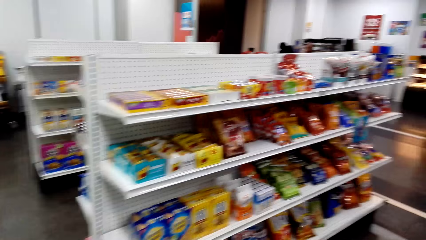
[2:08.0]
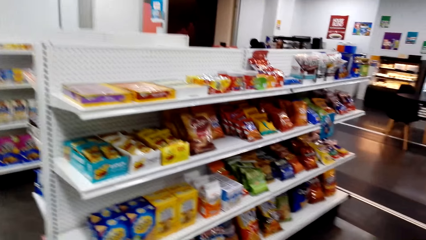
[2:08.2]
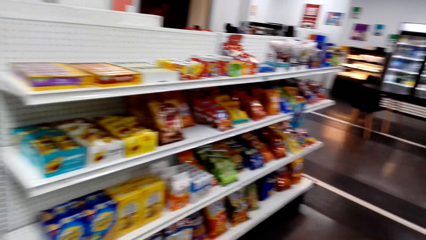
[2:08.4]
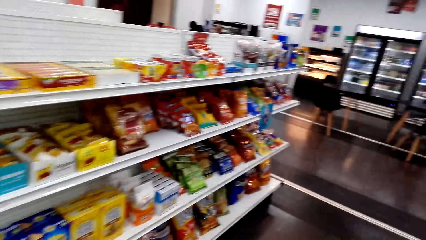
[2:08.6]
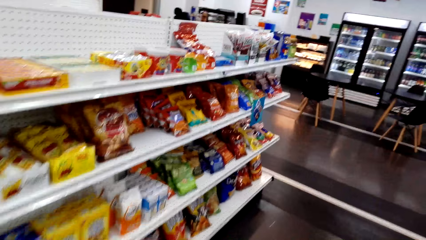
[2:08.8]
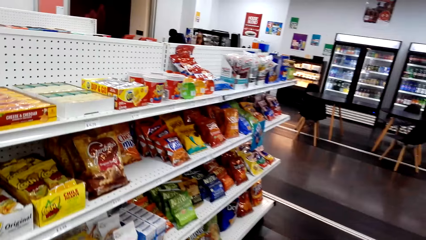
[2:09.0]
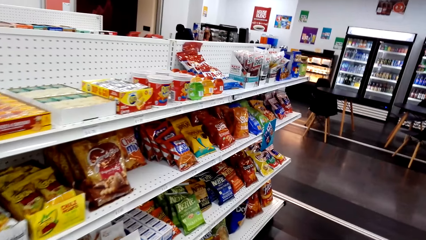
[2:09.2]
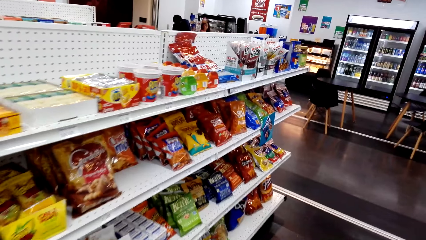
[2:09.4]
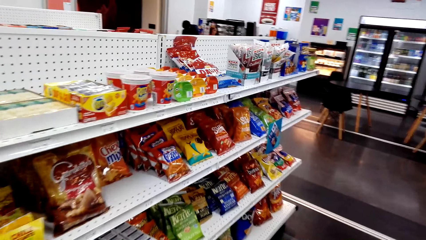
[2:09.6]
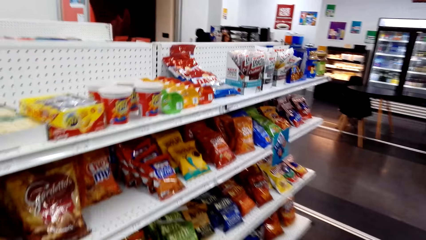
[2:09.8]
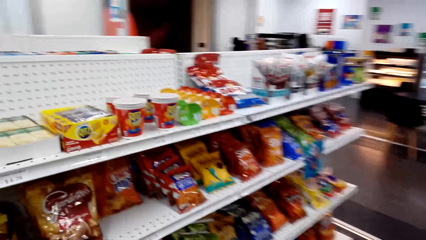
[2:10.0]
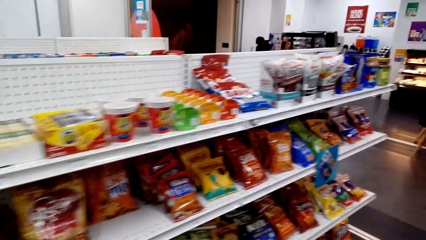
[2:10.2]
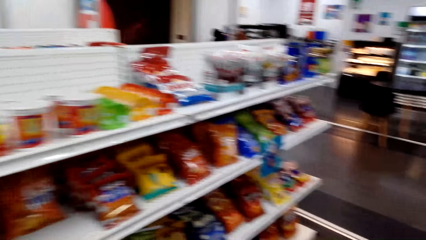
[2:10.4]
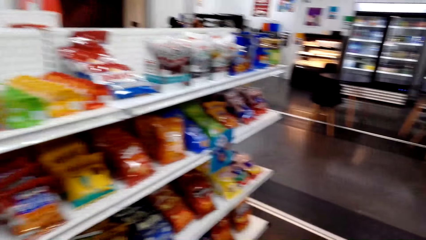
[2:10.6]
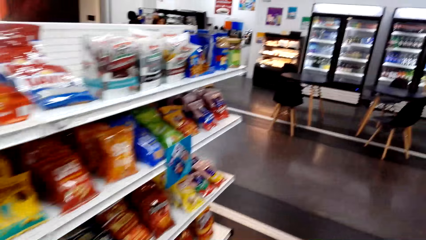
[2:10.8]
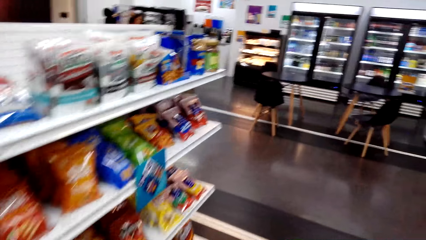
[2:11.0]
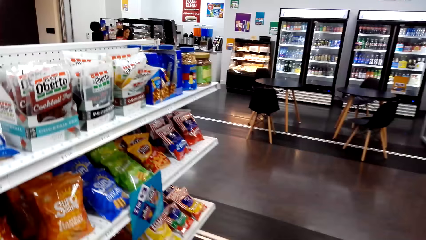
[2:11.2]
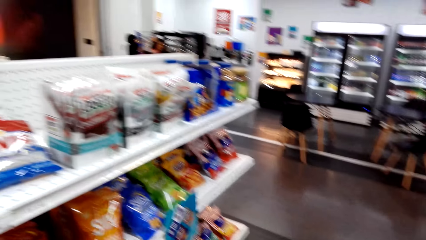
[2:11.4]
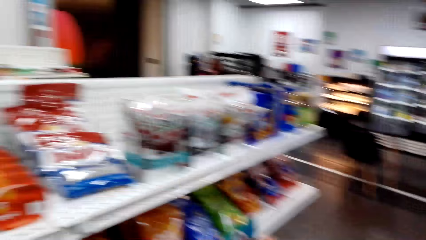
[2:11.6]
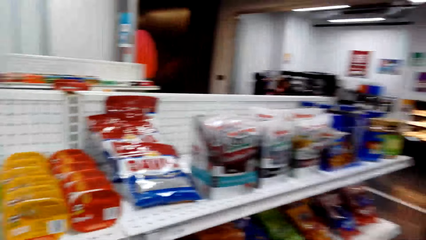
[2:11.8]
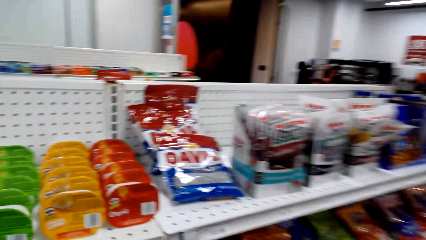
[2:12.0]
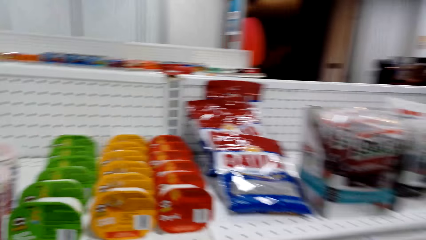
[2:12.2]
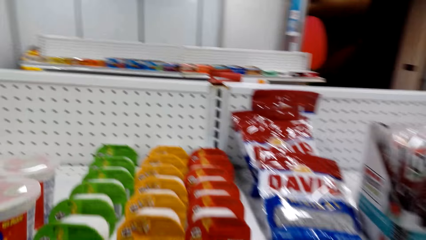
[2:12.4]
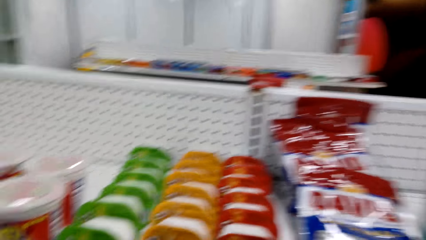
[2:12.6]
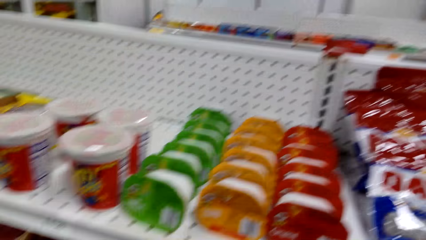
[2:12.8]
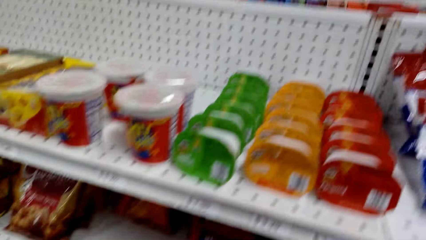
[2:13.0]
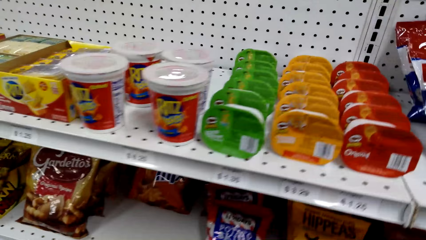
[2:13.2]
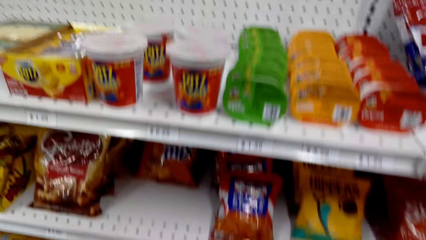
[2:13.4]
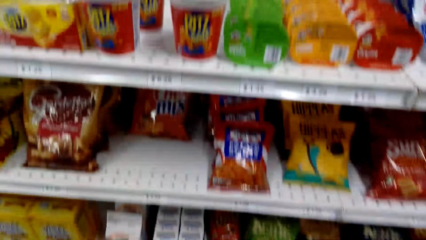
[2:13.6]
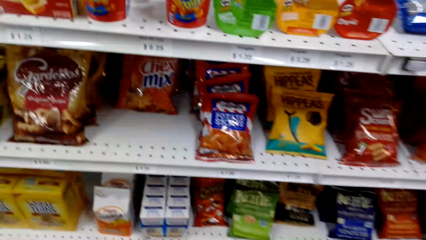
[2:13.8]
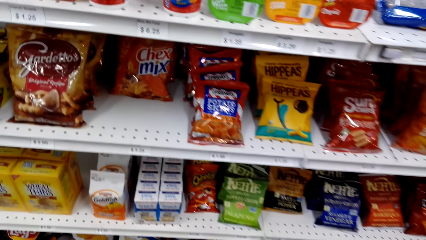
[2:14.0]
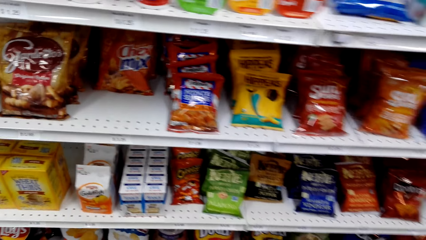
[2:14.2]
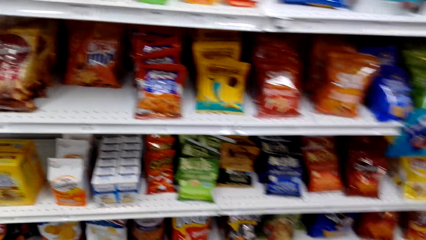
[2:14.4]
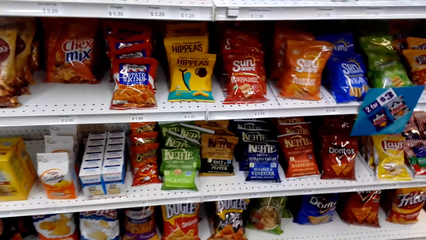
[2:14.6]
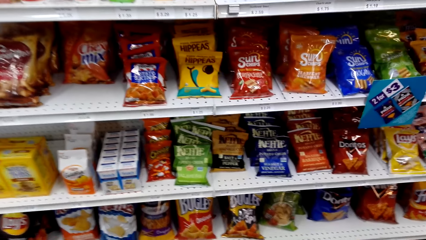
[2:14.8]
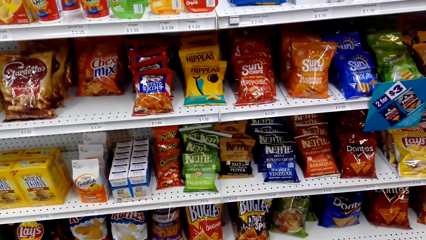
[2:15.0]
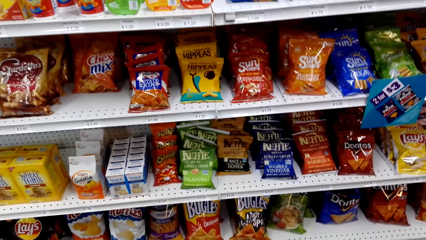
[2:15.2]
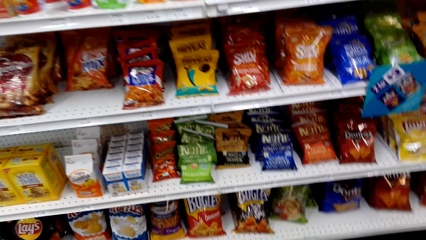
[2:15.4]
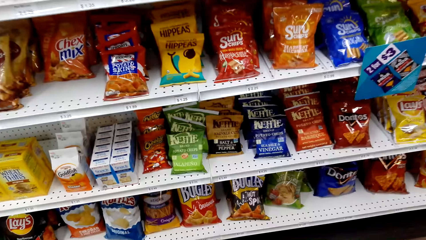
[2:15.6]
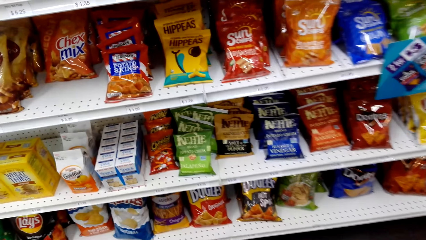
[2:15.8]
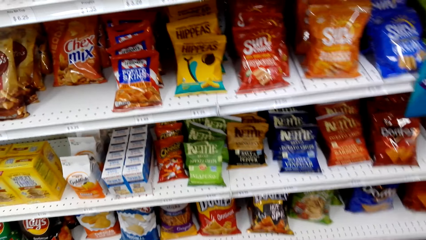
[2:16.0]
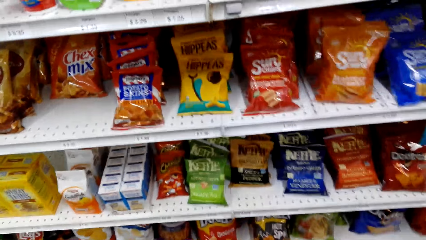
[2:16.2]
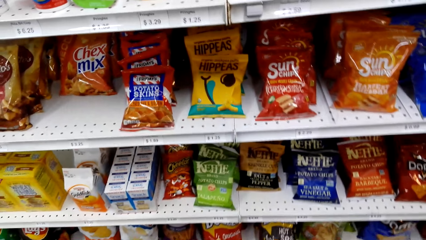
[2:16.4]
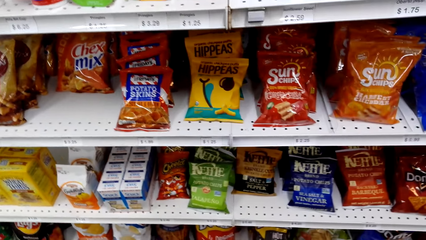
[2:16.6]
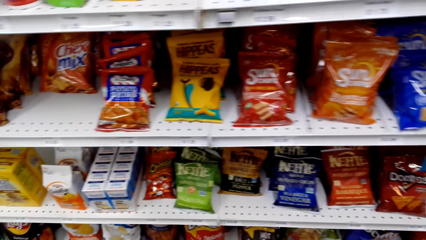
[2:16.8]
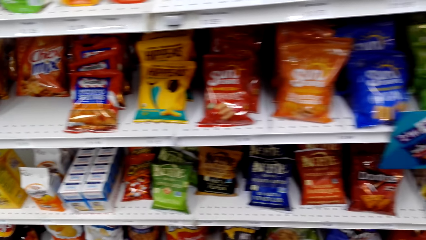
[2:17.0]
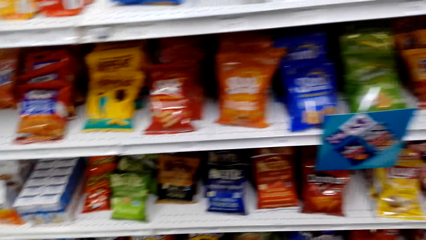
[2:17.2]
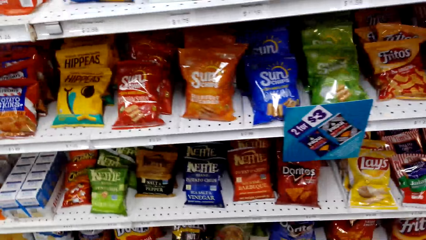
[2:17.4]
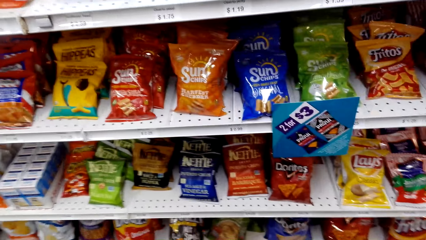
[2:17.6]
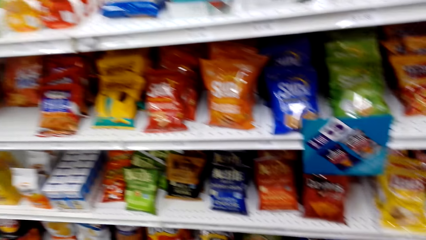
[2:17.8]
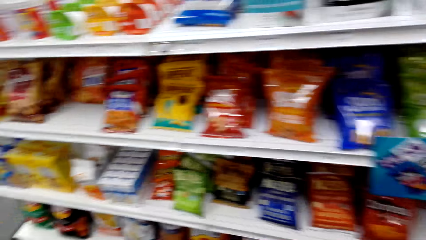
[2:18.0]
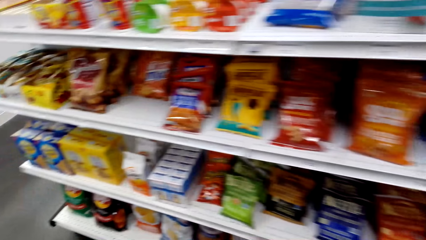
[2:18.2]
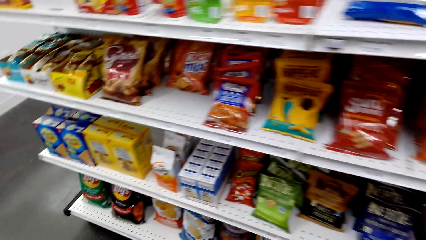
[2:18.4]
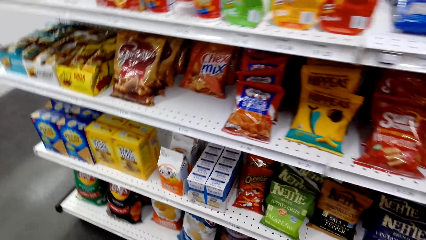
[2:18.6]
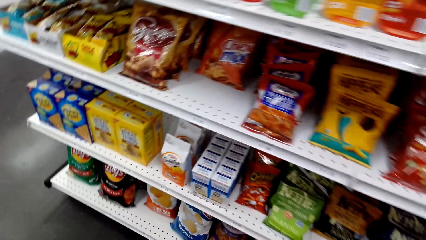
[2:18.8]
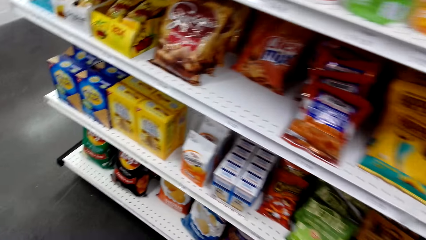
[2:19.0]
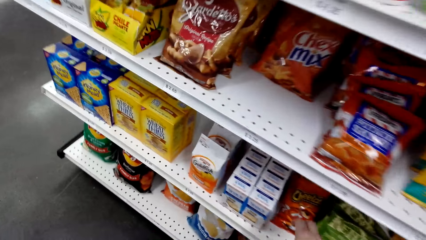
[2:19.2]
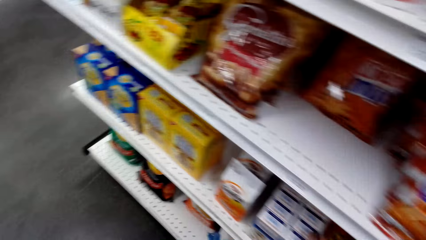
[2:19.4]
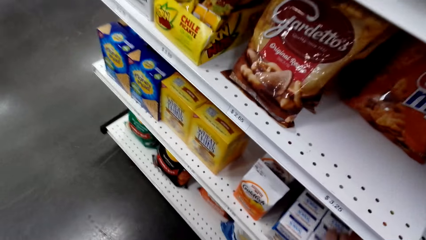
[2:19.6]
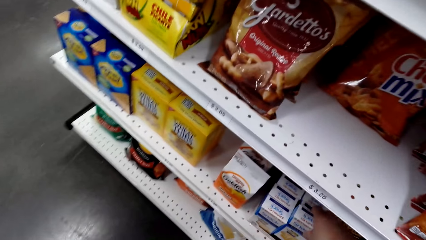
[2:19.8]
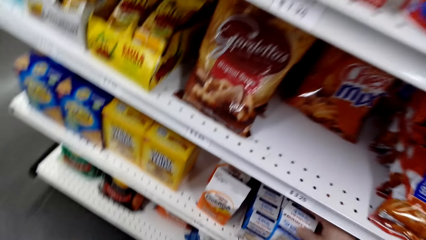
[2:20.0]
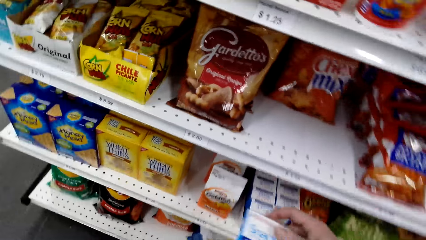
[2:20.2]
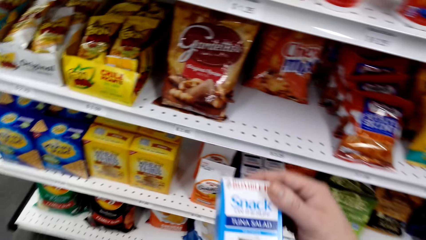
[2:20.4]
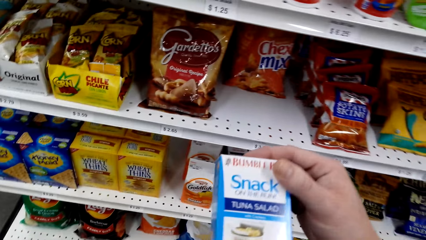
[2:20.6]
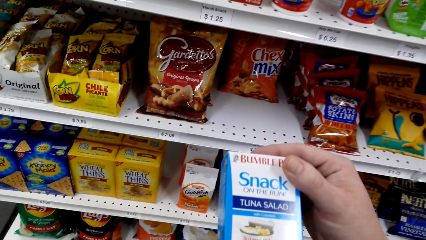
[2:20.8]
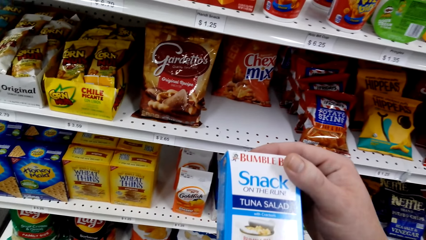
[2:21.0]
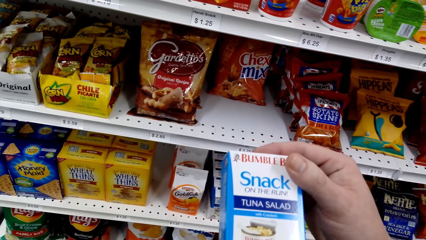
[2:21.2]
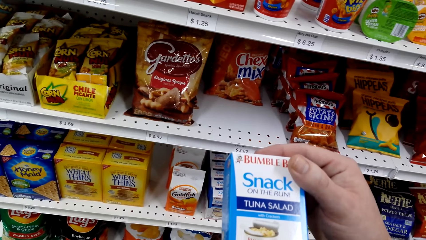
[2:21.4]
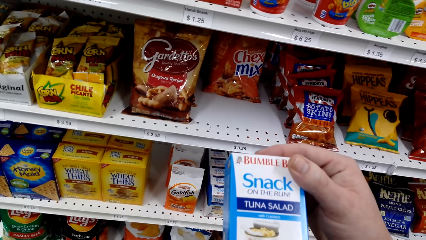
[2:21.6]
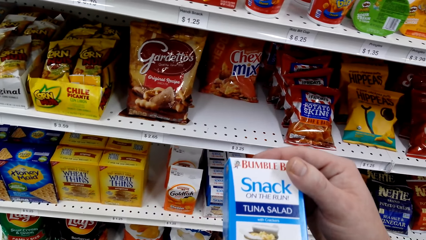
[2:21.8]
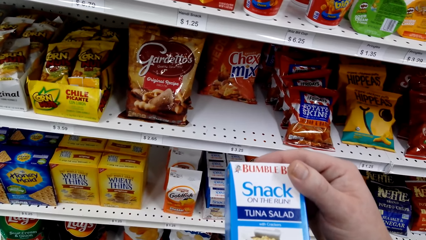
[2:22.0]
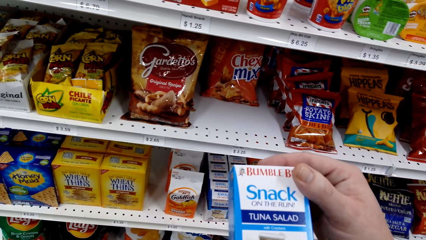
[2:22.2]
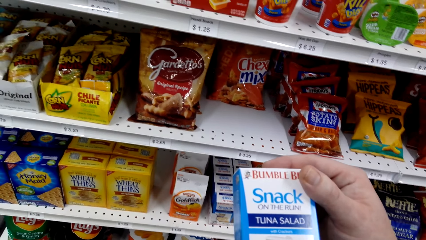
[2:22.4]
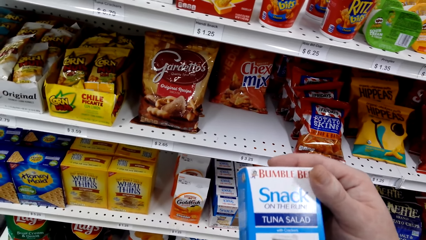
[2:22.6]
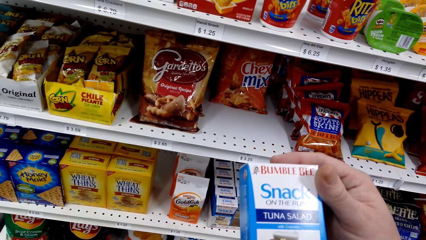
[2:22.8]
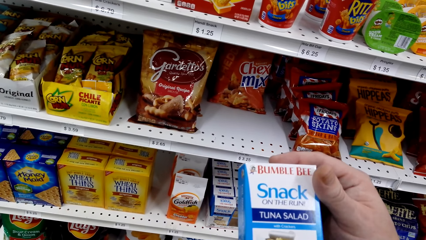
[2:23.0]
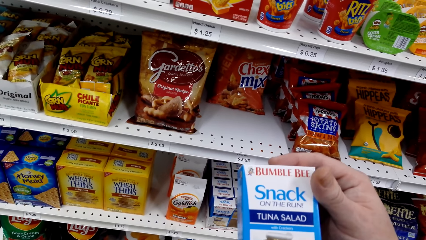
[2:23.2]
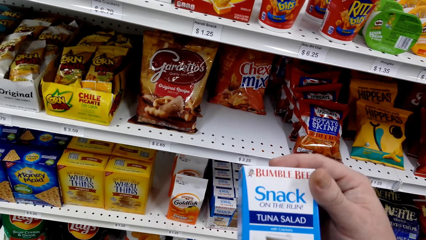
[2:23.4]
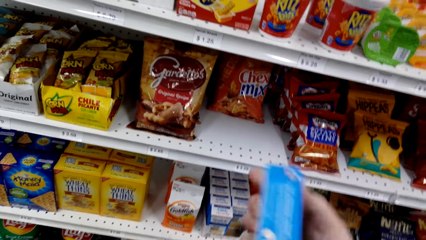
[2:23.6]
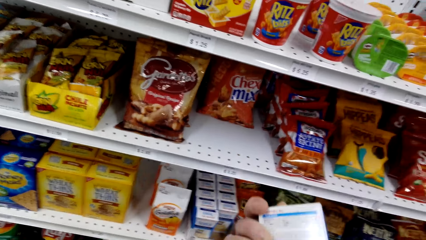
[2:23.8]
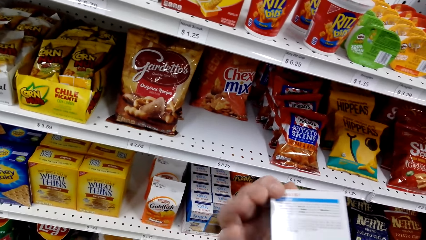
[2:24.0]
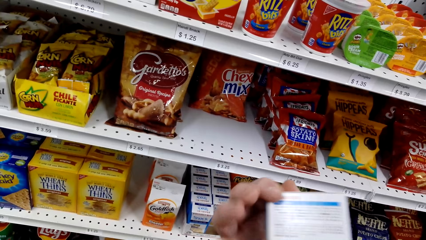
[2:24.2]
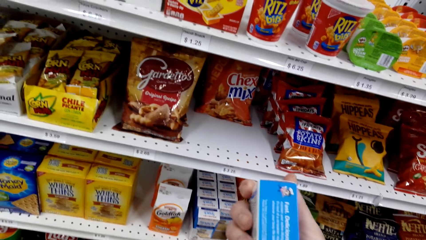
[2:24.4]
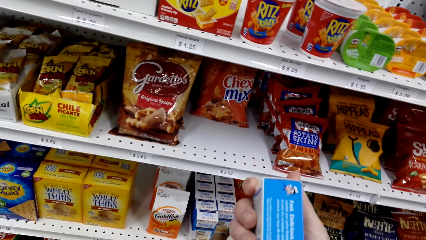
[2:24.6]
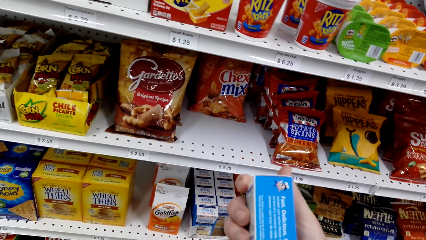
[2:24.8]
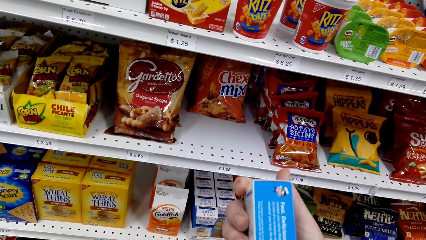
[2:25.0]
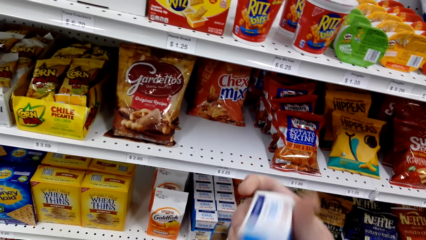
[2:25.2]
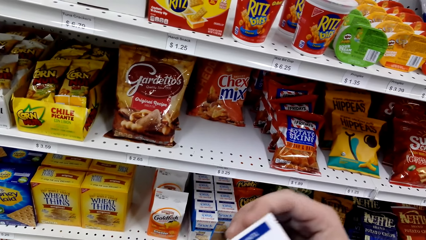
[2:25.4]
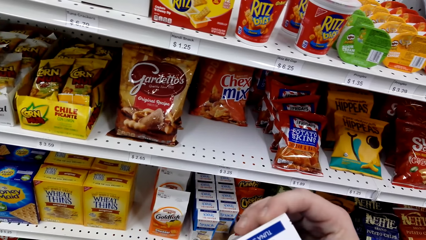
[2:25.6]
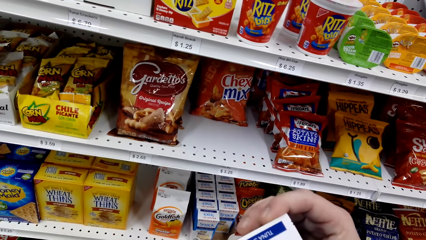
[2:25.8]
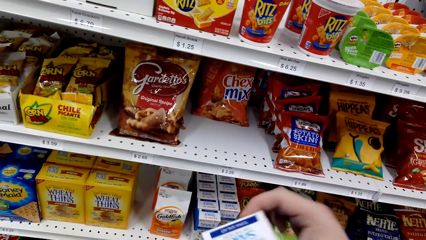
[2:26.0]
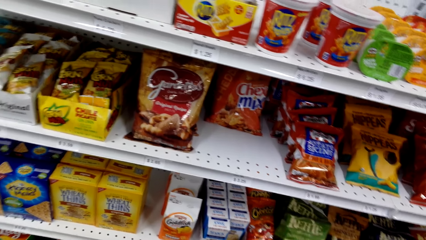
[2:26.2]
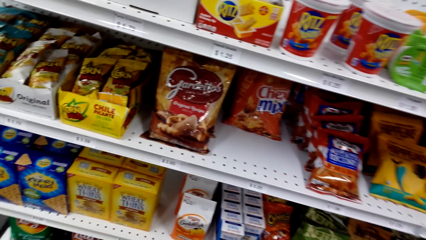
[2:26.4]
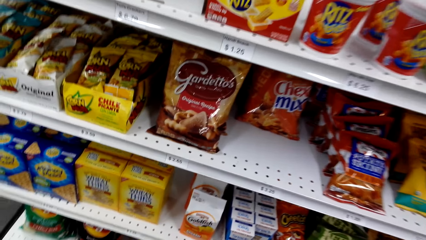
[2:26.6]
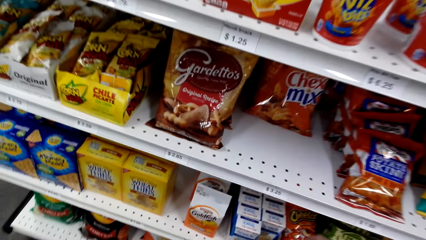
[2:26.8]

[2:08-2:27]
The camera wearer looks at the store shelves. They pick tuna salad or a snack from the shelf. They look at the tuna salad. They turn the snack repeatedly.
